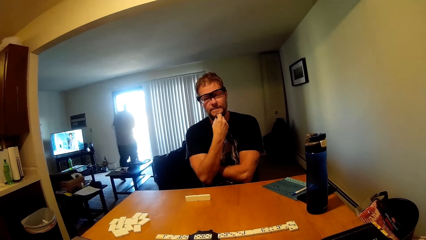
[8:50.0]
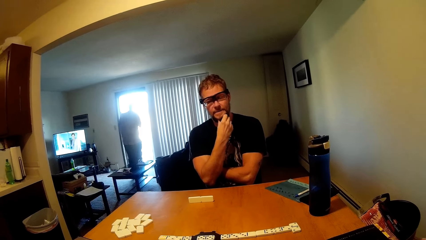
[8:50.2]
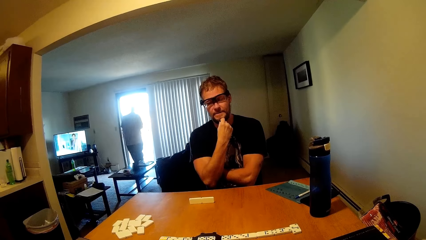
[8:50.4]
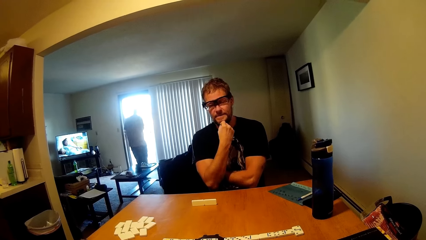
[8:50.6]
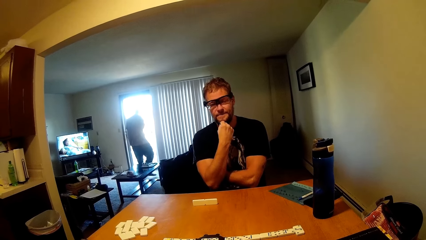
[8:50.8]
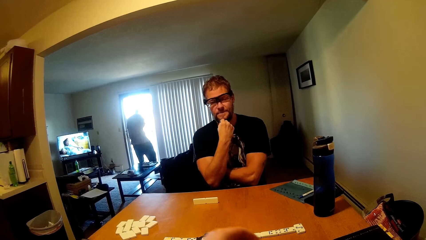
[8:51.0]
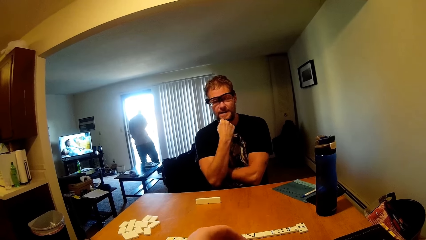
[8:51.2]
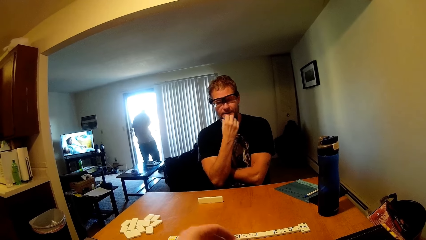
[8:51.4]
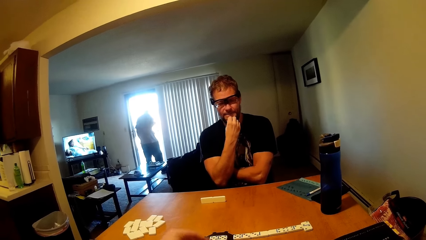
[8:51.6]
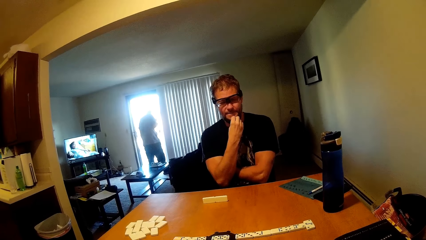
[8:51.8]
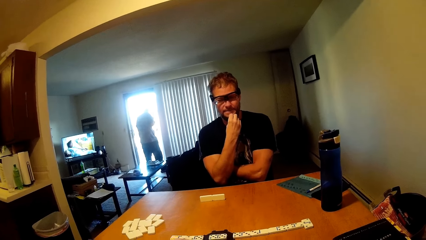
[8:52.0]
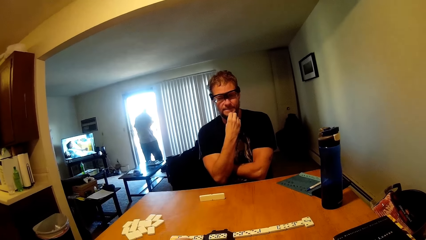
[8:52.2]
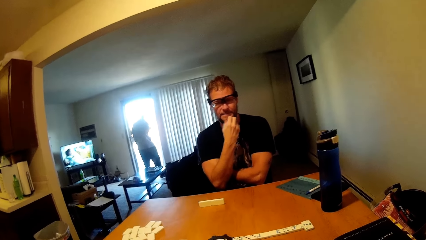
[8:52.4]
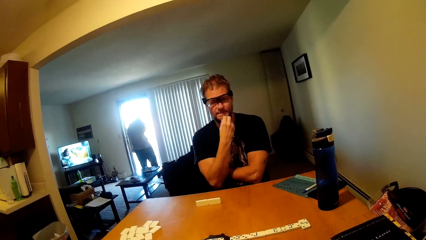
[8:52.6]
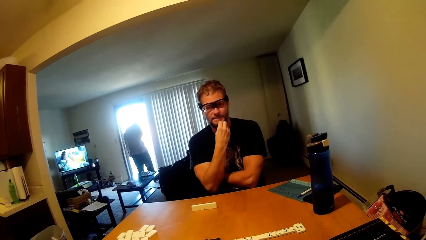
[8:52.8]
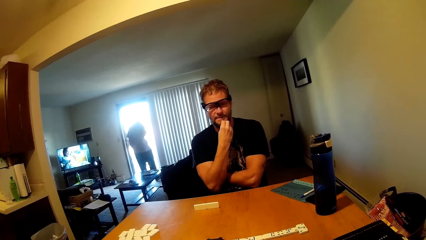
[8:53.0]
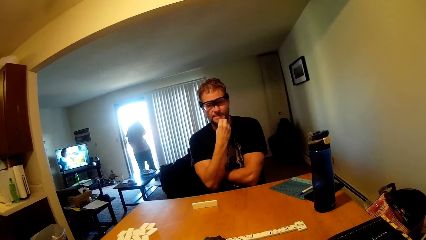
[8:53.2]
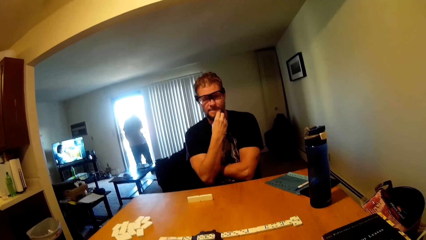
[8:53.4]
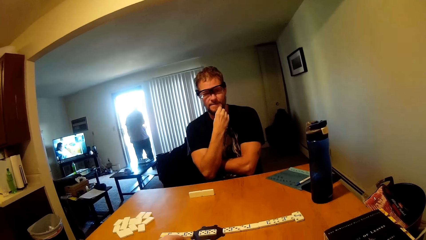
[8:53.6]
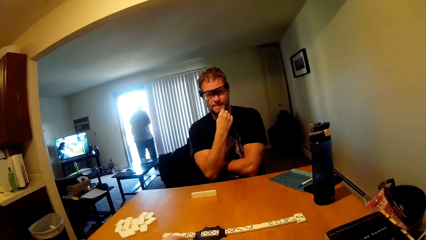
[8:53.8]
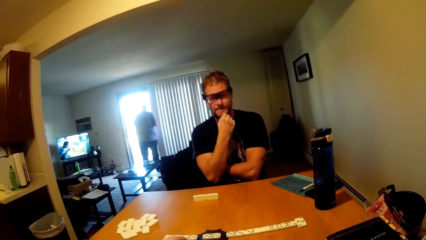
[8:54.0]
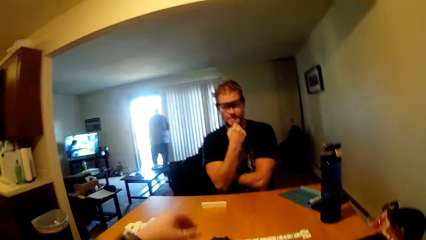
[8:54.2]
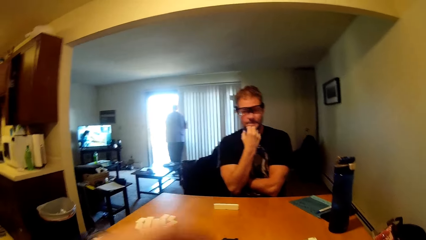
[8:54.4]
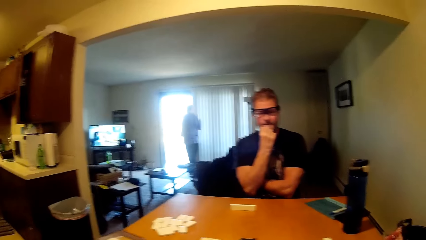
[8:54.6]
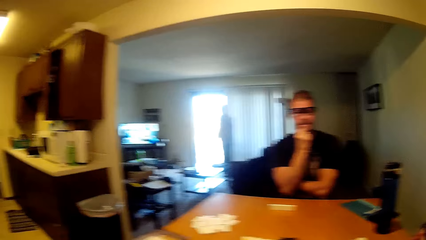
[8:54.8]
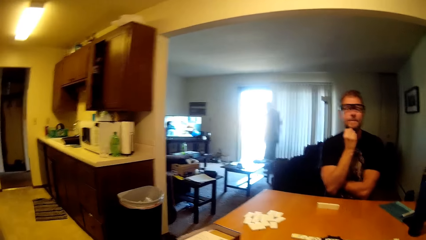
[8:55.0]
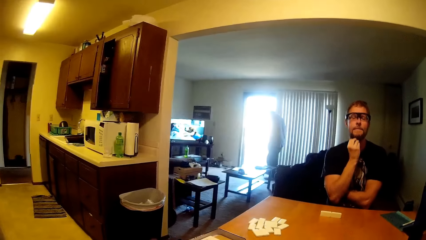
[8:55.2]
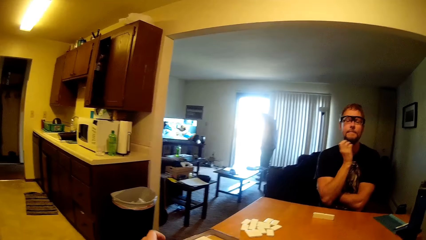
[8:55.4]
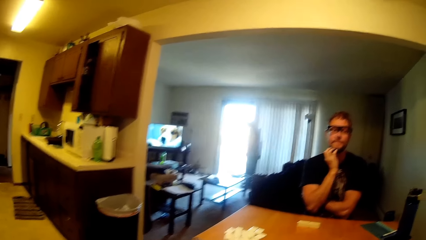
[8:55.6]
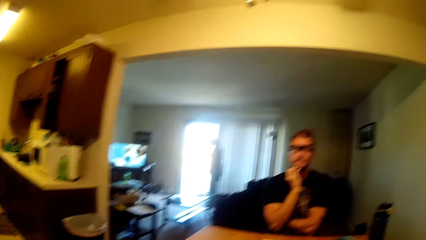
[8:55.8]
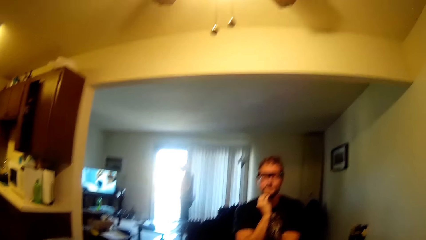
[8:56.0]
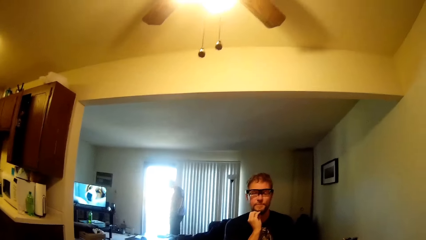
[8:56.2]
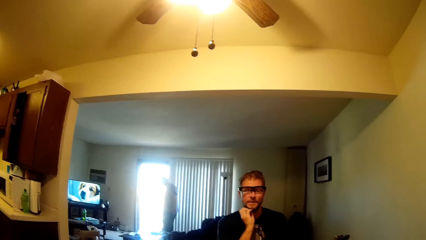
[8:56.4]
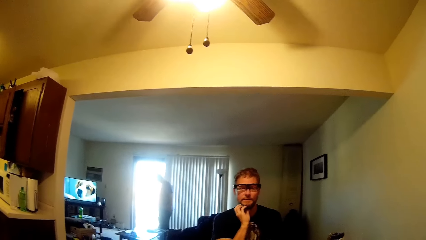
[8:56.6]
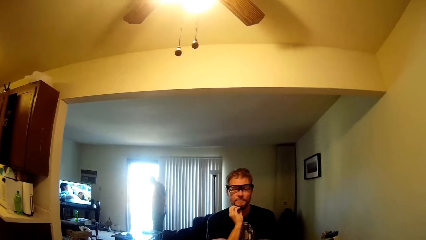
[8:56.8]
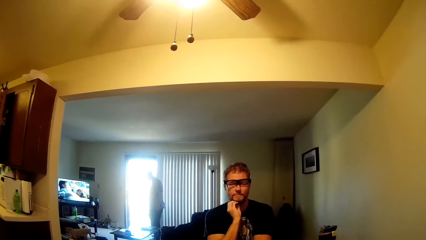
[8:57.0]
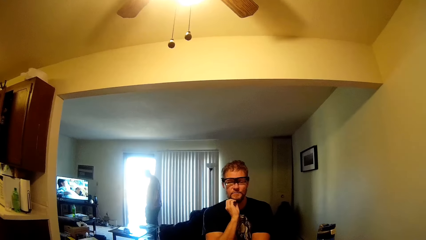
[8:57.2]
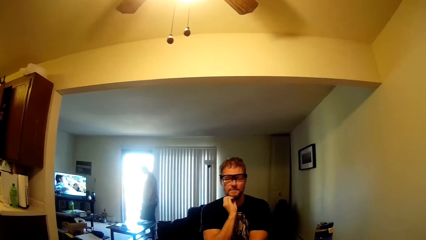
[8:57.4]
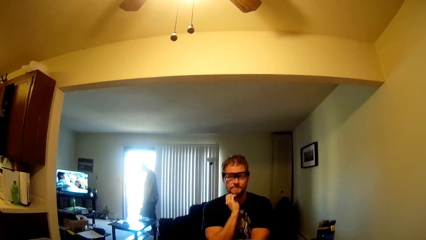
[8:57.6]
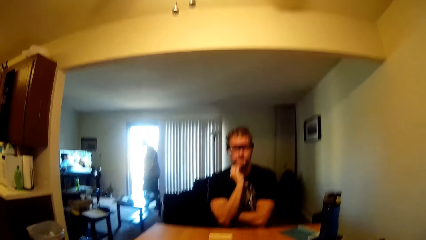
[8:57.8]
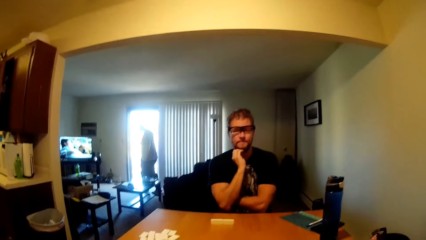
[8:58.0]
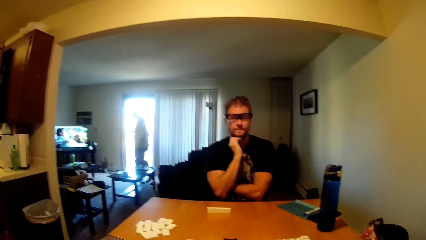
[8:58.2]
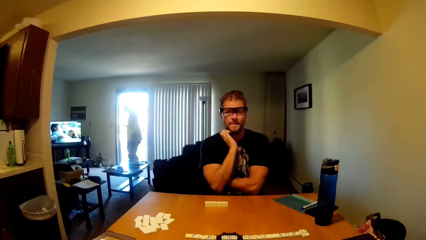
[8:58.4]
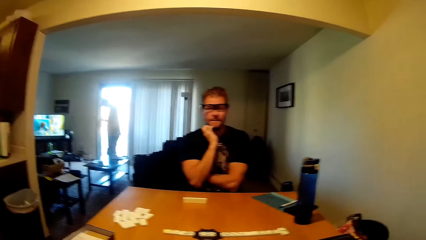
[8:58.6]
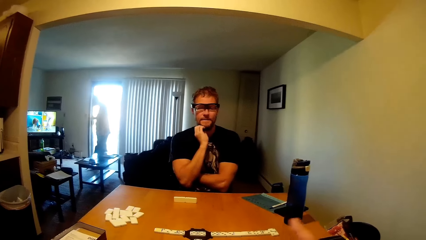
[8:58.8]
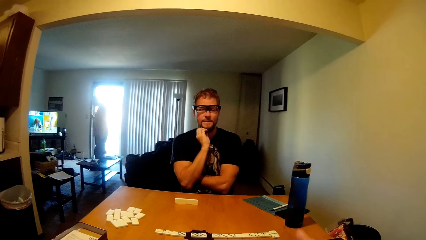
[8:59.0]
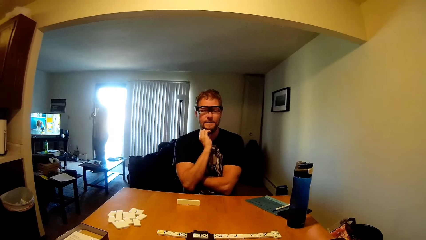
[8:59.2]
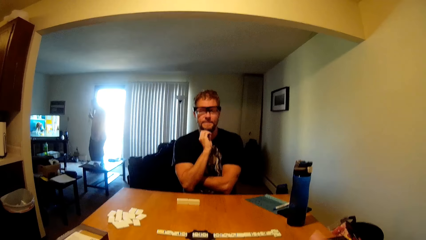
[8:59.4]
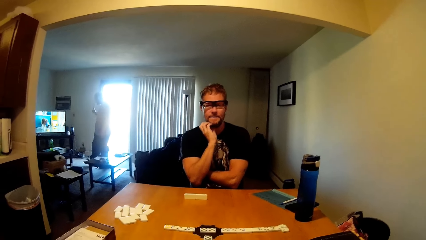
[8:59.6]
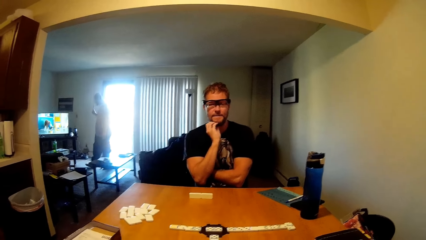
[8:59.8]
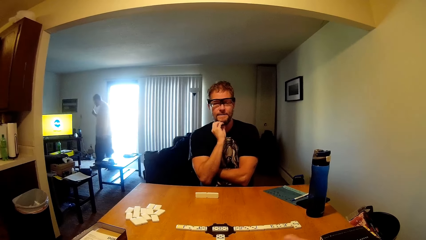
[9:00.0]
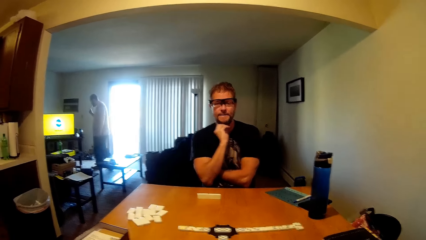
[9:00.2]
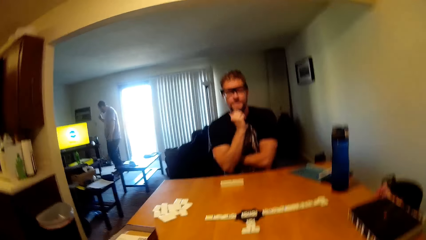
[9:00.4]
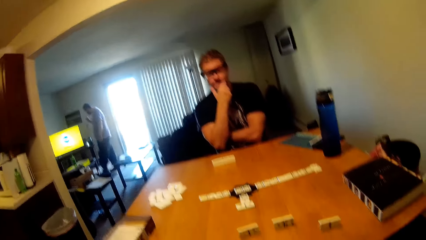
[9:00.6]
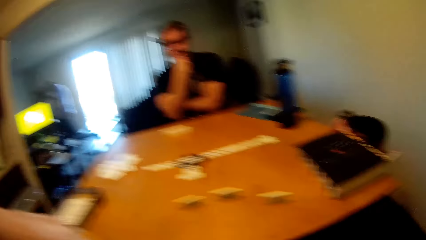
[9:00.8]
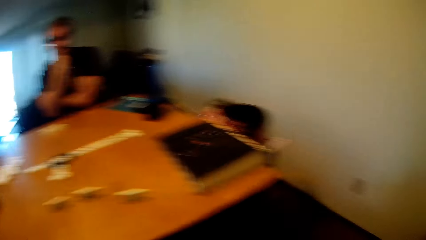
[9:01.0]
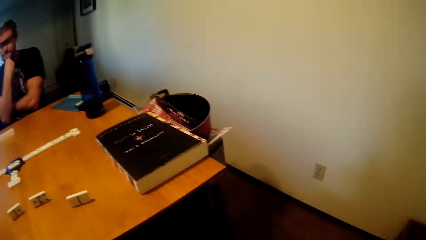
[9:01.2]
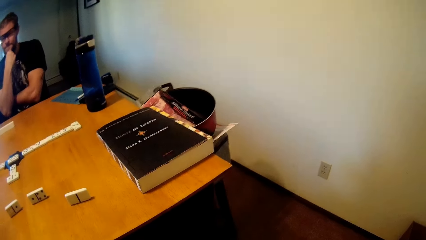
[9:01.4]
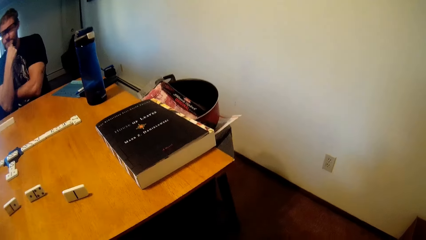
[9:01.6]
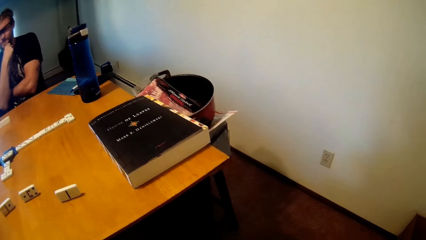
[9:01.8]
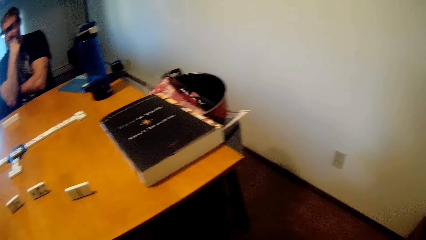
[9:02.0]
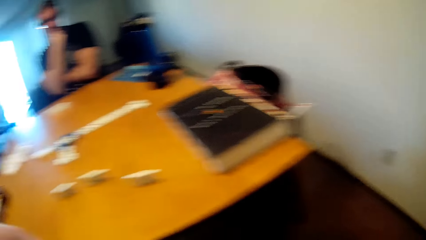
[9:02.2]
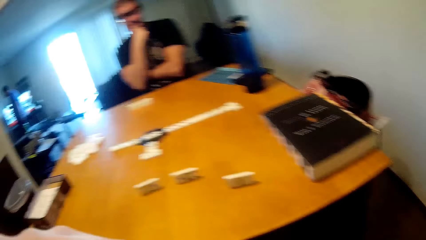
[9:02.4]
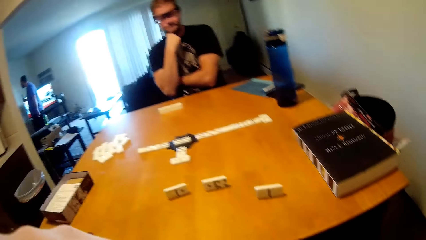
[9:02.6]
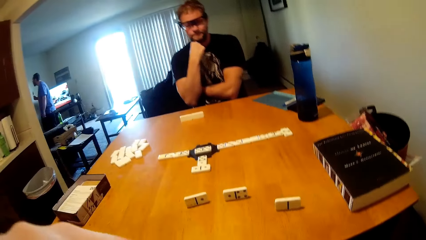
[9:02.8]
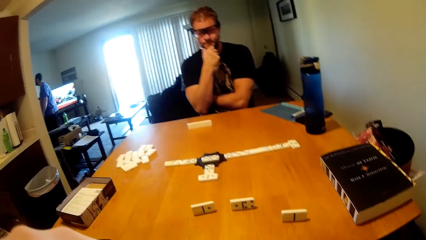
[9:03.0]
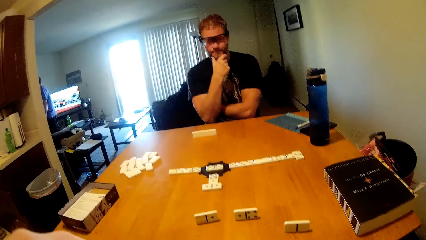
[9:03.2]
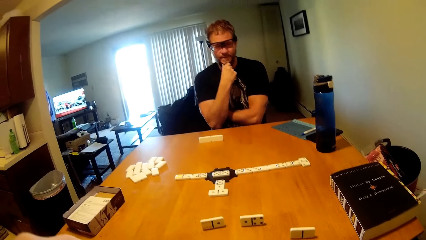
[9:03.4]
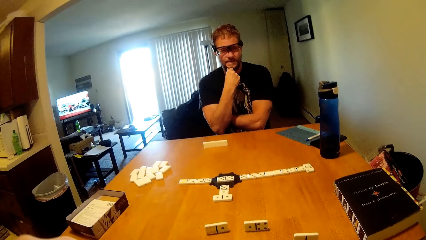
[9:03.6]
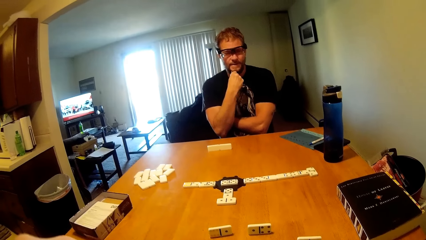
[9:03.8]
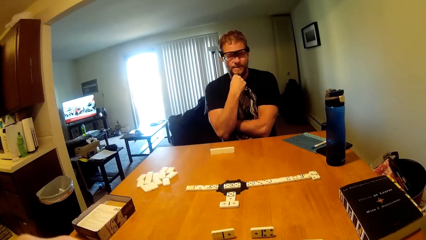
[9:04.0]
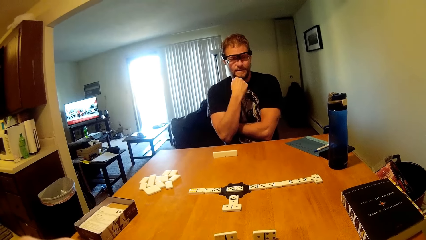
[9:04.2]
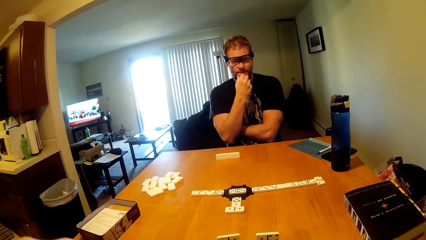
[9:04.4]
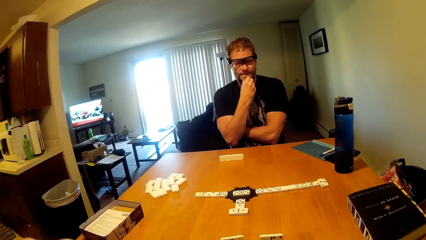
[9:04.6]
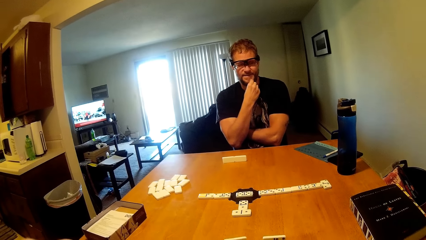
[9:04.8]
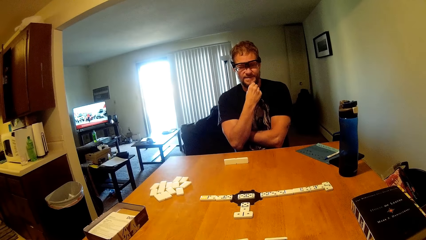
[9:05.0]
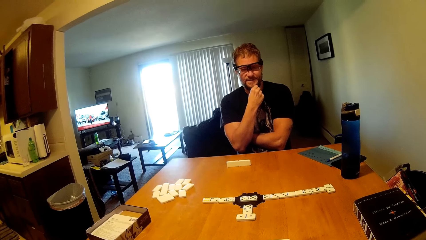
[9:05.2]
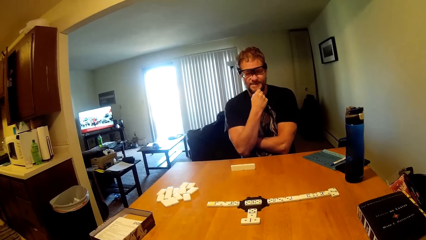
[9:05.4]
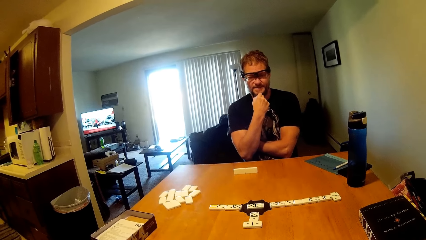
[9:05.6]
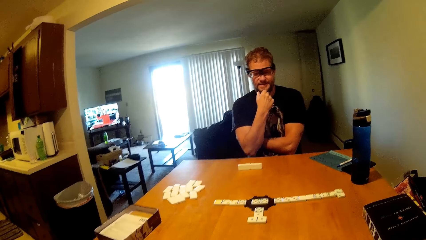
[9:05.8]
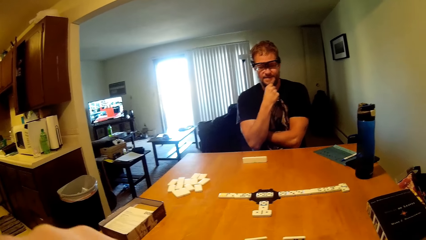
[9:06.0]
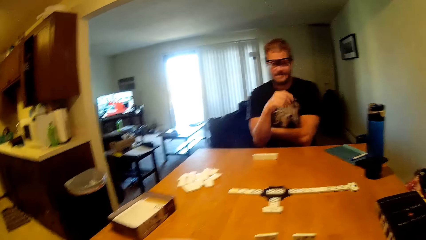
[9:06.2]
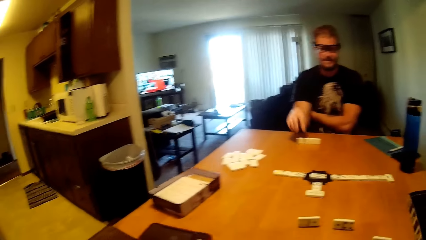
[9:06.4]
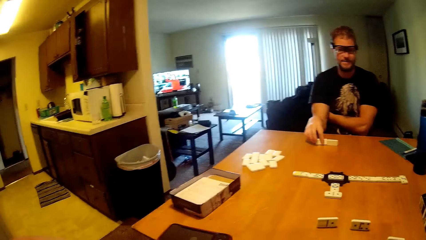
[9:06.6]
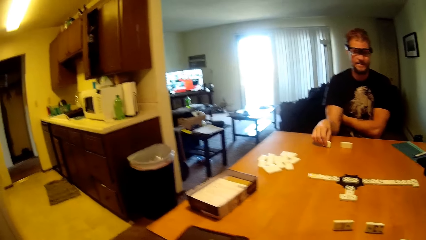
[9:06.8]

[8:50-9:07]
A man touches his beard. The camera wearer moves a hand towards the table and moves the hand away. They interact with the man. They move a hand and look around.
